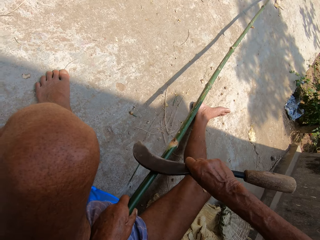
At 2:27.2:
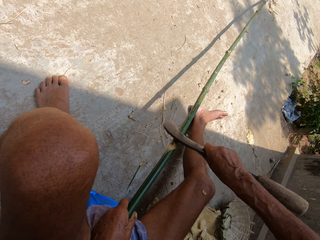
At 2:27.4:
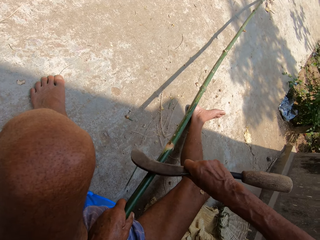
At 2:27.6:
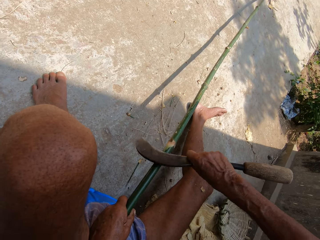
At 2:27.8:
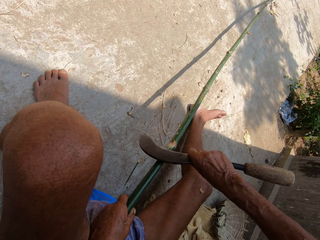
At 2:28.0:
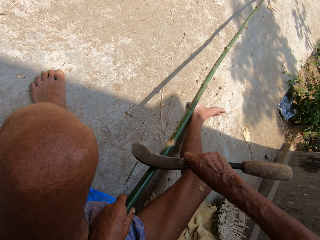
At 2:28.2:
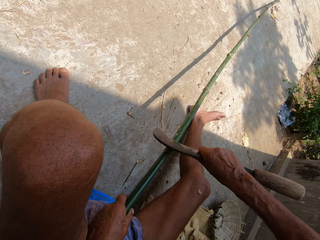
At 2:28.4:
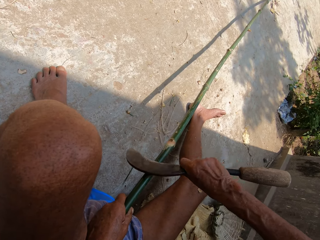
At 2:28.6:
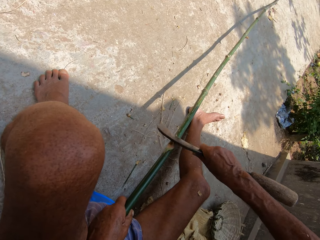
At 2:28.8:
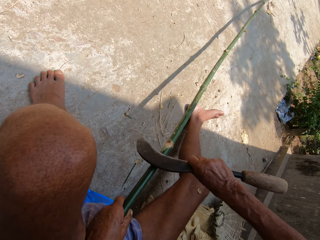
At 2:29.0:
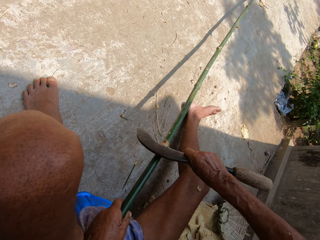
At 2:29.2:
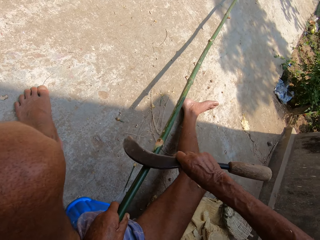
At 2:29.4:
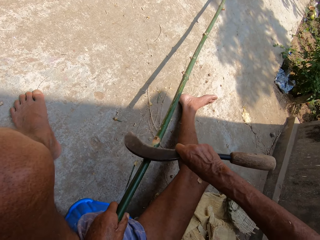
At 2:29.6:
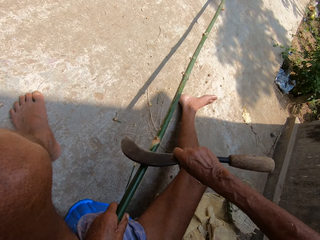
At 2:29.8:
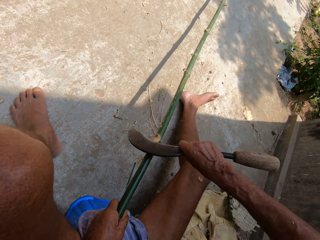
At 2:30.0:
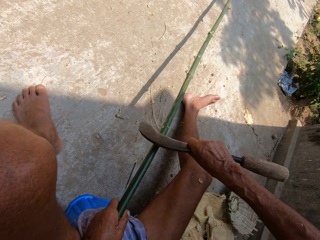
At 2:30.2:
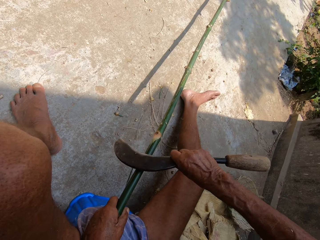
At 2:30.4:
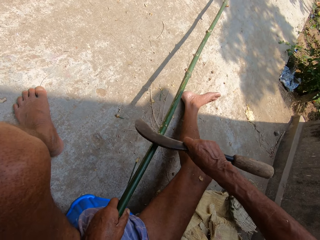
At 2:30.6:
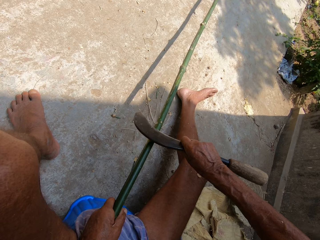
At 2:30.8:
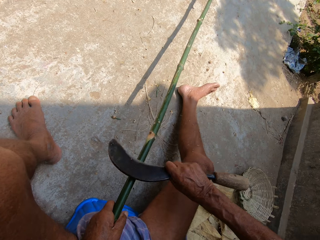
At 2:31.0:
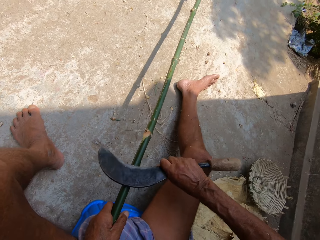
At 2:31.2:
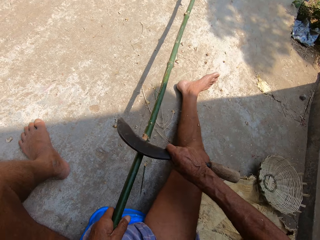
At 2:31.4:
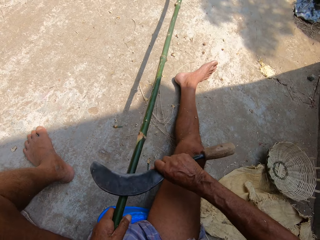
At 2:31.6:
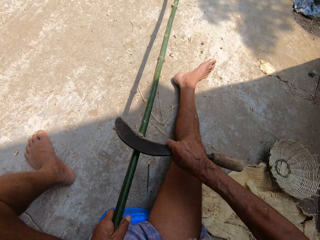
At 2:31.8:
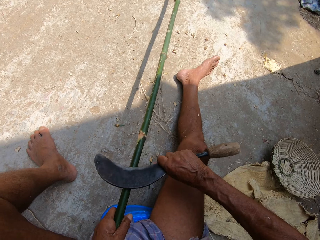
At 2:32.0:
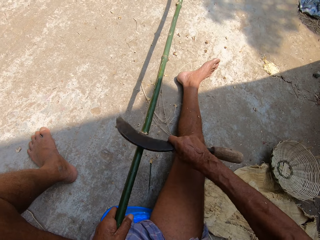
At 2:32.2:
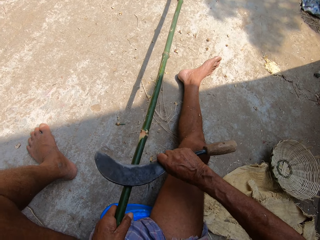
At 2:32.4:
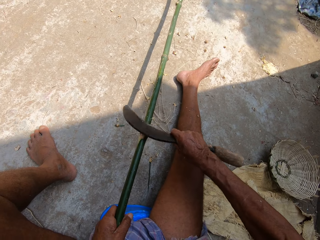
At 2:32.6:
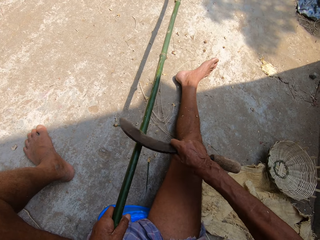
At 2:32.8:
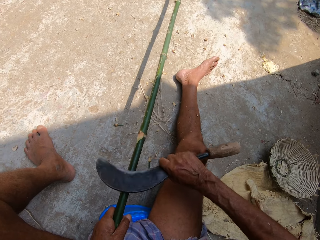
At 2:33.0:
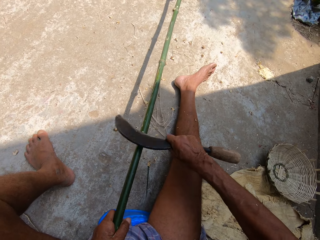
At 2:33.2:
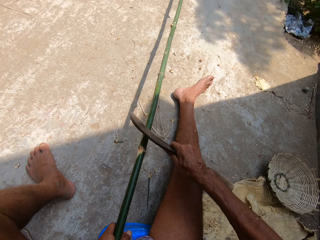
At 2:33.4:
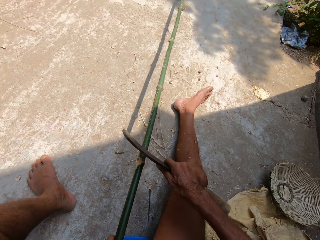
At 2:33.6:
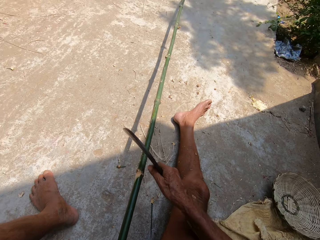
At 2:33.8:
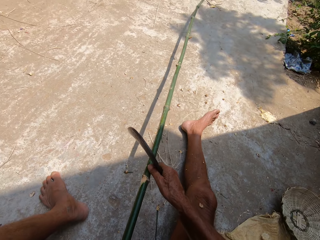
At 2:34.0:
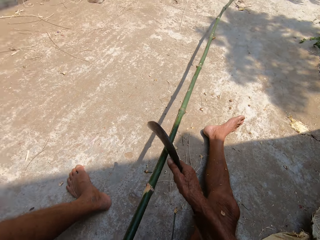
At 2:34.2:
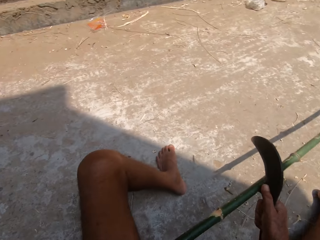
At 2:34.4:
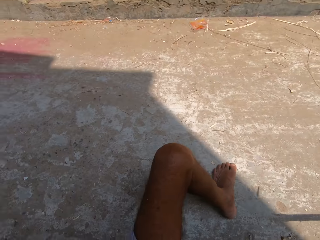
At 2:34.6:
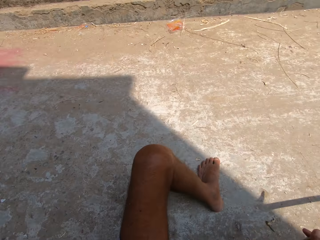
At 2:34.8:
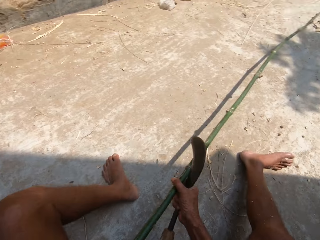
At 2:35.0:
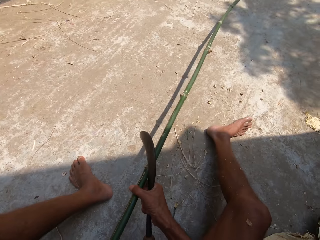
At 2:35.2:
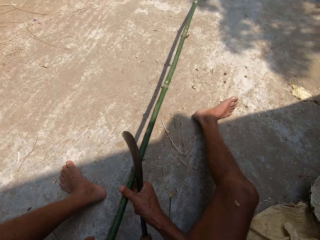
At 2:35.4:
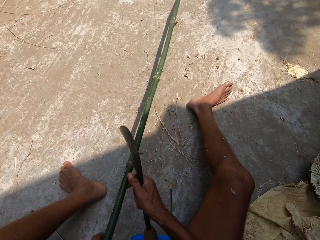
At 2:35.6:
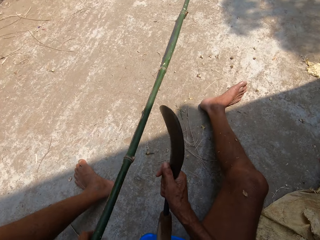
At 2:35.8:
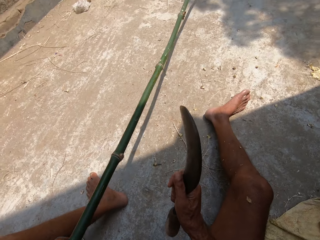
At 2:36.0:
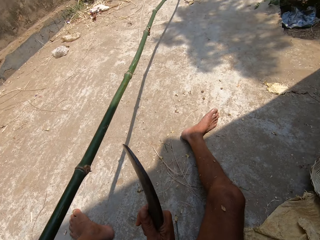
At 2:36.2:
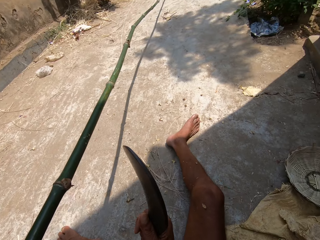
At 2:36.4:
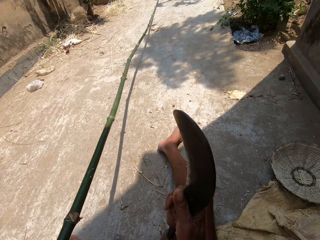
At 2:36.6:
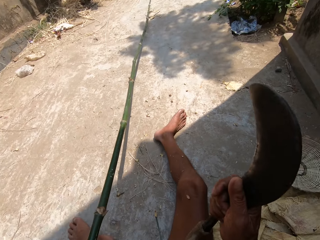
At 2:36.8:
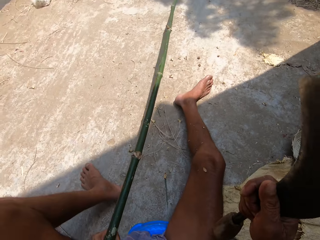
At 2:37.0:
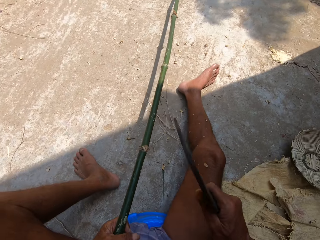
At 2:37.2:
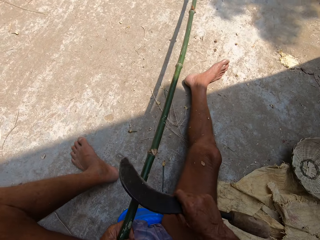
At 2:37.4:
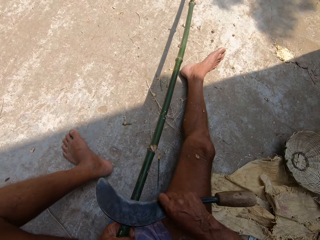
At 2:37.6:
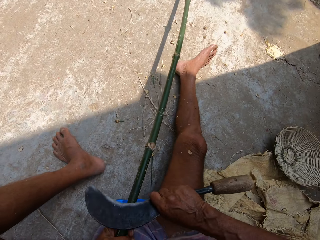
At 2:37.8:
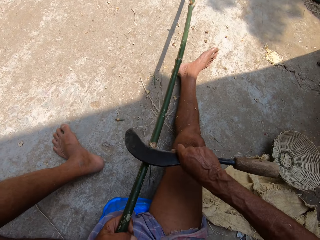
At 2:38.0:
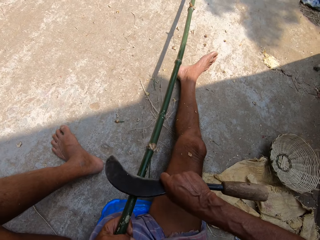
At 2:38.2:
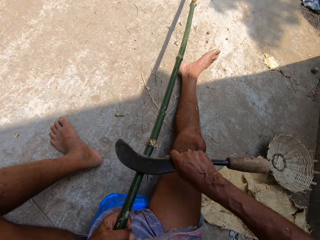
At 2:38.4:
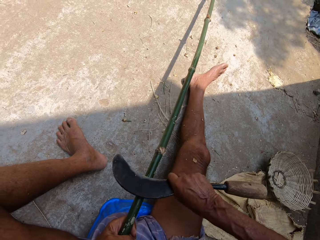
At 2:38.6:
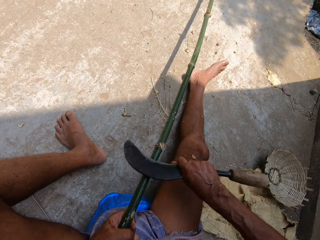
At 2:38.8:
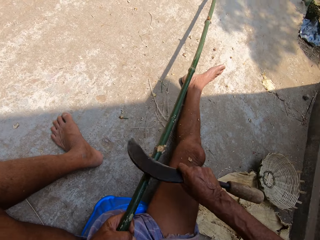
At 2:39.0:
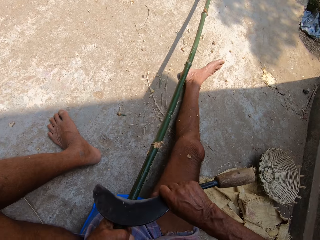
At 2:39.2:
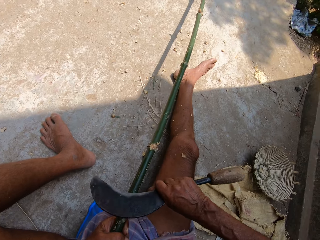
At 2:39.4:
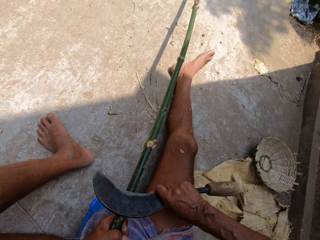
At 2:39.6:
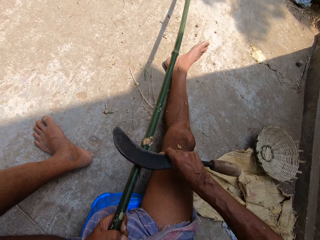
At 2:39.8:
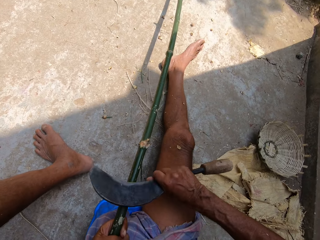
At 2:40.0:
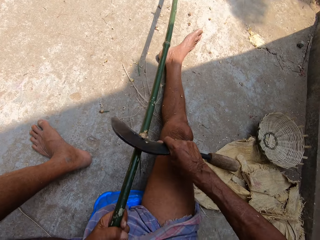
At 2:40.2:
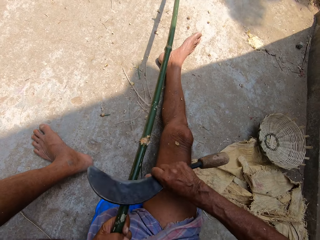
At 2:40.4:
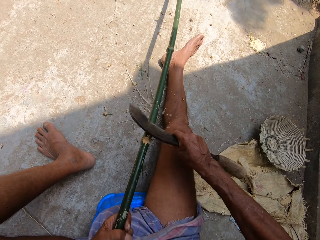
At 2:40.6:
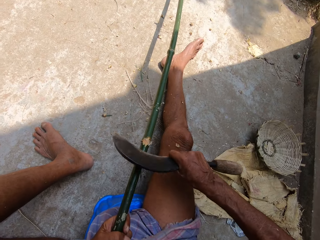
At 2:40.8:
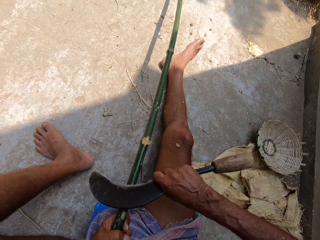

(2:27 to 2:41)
The camera wearer adjusts the bamboo stick with his right hand. He holds a palm stem. He trims the bamboo stick with a sickle in his right hand. He peels the palm stem.

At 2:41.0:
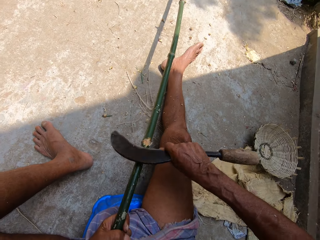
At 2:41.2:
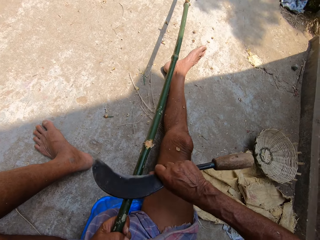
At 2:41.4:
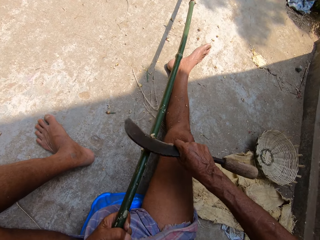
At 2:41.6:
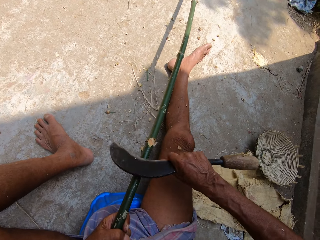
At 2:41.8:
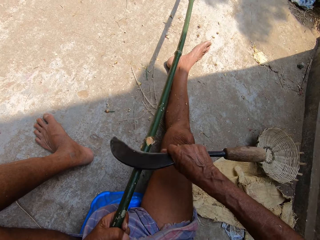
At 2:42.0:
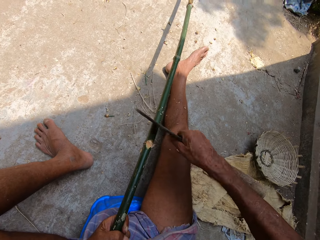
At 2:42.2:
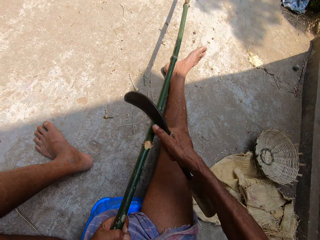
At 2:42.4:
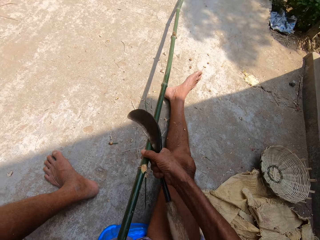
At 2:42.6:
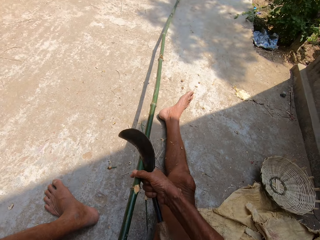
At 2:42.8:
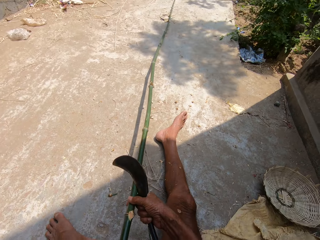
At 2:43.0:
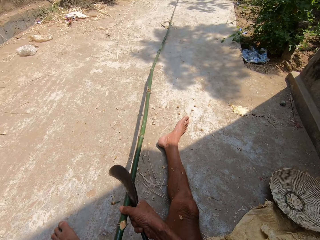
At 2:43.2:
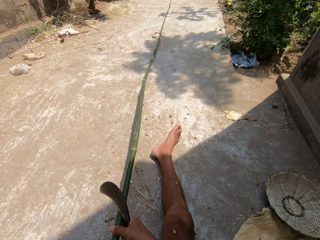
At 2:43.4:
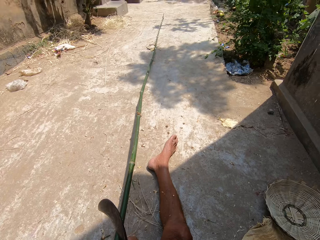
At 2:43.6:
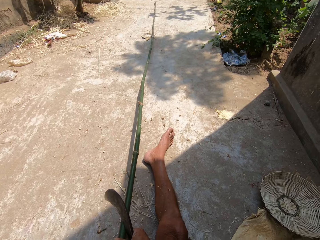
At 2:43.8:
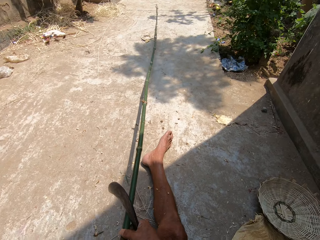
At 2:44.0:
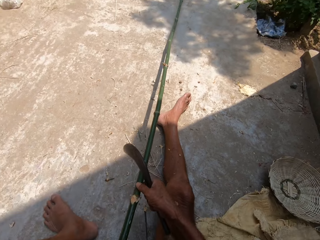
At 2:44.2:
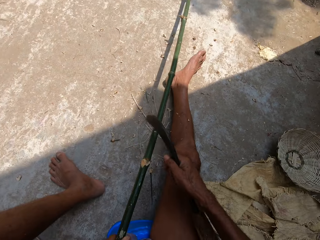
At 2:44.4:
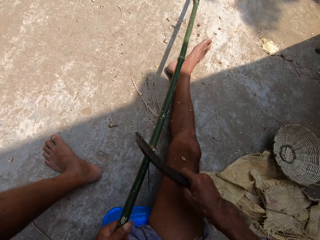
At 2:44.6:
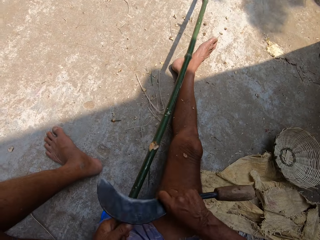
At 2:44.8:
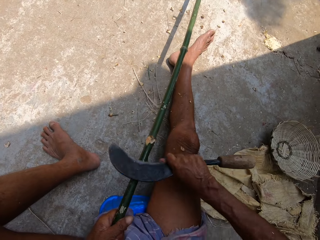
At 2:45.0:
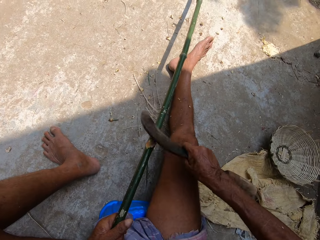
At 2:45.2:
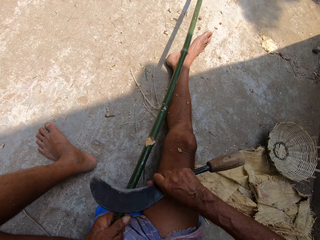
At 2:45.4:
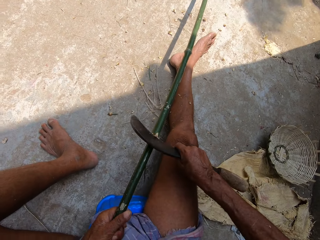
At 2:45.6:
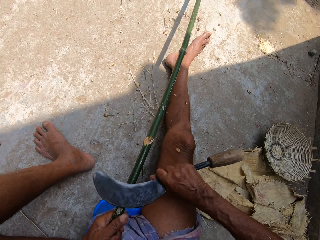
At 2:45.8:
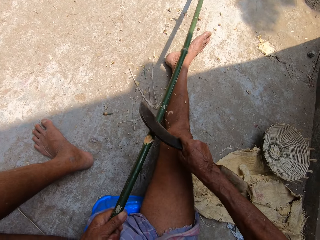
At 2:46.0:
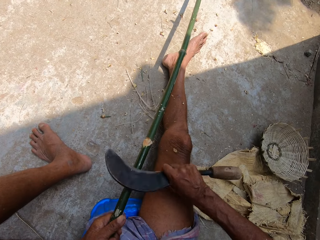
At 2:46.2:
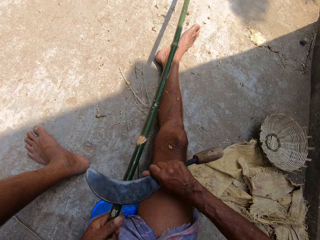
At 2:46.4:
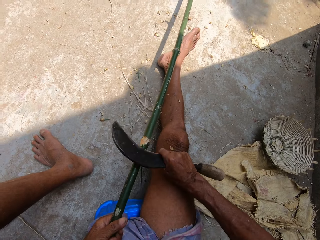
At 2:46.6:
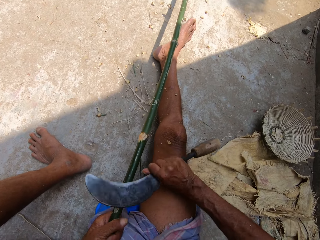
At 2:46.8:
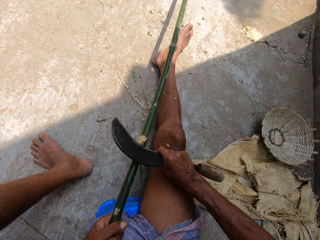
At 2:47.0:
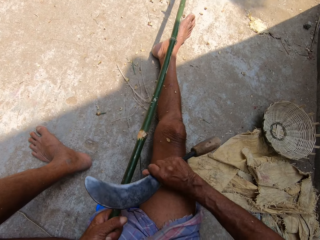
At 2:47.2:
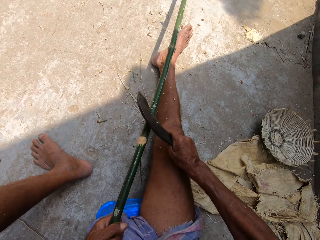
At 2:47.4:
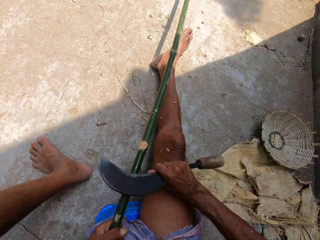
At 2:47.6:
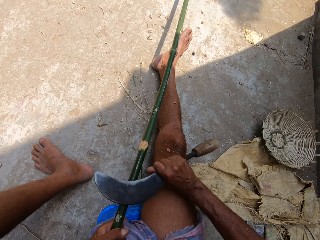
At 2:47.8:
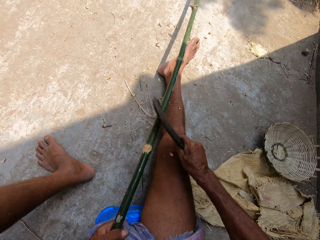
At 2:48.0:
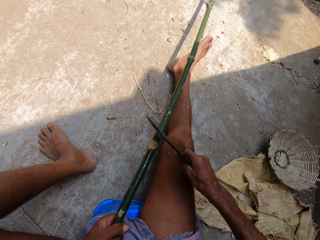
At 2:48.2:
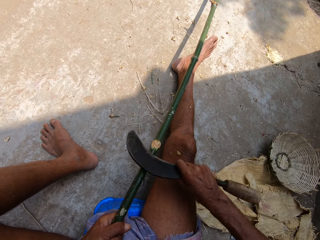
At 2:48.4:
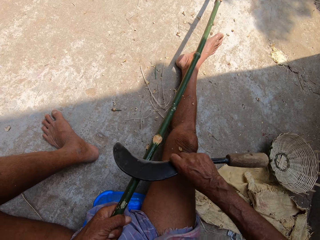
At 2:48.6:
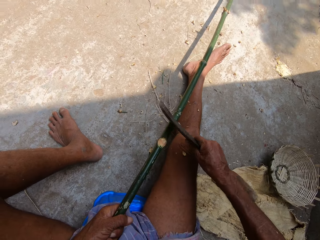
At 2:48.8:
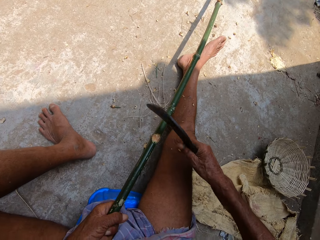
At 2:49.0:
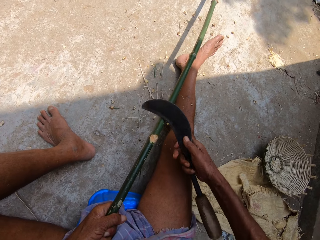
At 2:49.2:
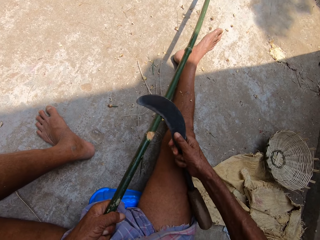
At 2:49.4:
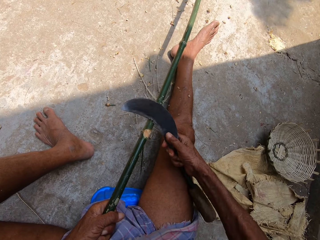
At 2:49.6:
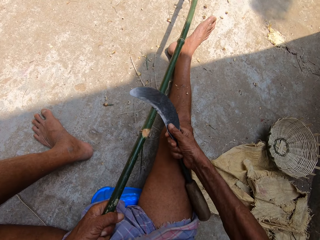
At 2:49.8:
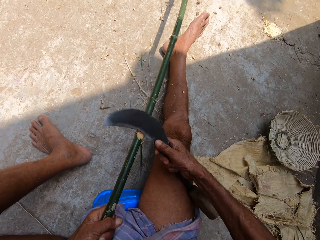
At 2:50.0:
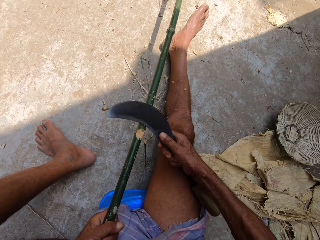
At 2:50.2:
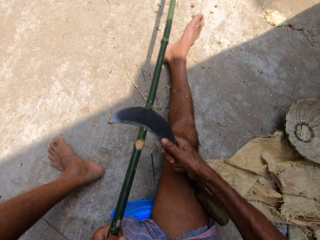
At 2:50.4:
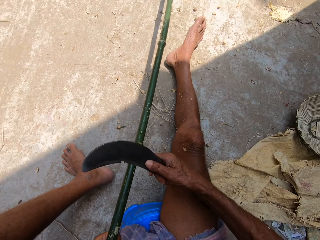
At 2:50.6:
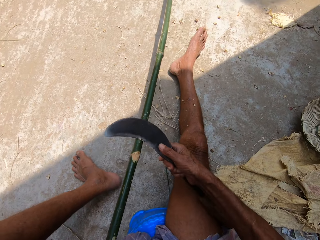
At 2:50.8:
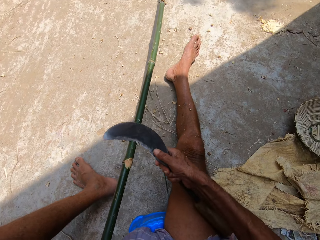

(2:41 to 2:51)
The camera wearer adjusts the bamboo stick with his right hand. He holds a palm stem. He trims the bamboo stick with a sickle in his right hand. He peels the palm stem.
